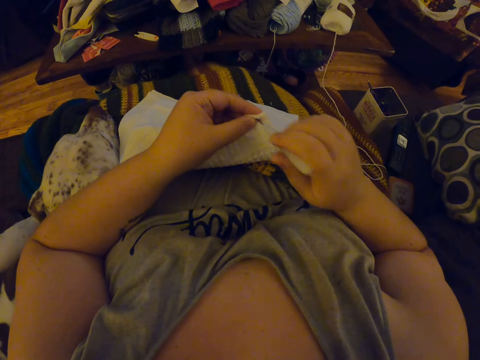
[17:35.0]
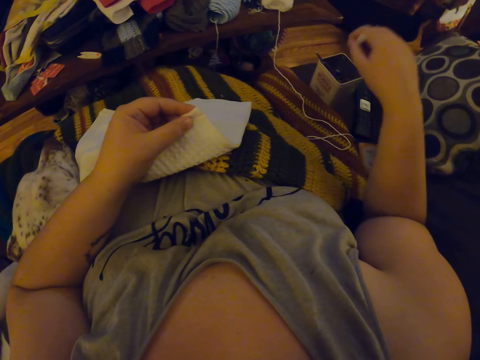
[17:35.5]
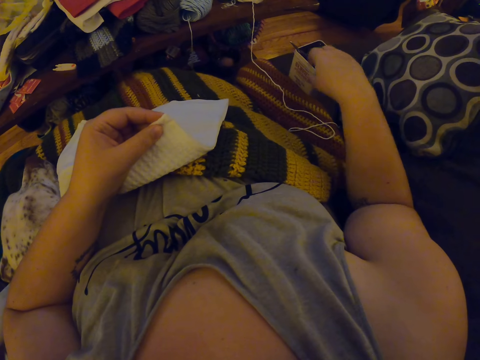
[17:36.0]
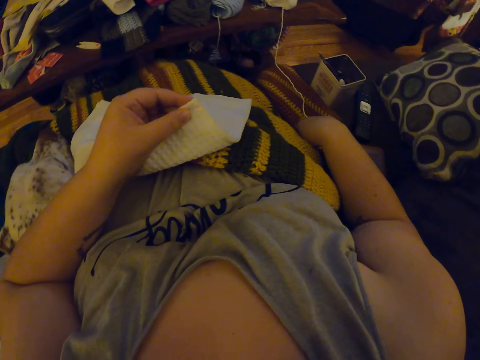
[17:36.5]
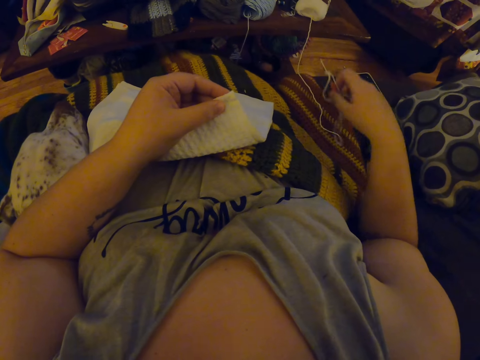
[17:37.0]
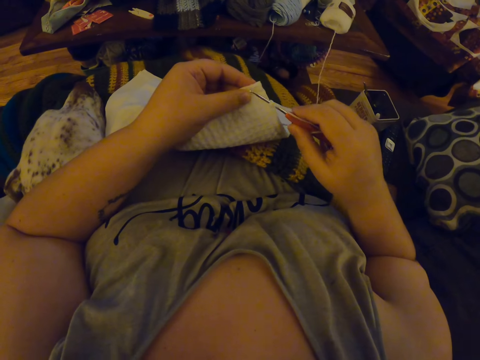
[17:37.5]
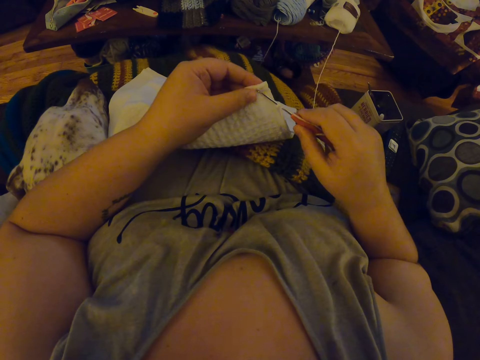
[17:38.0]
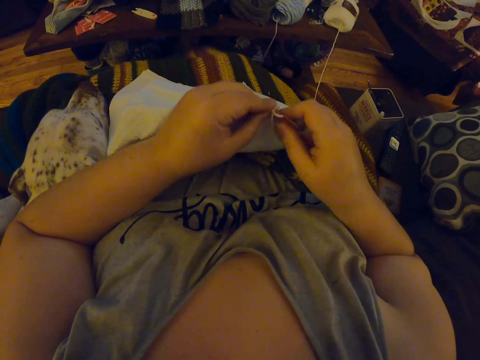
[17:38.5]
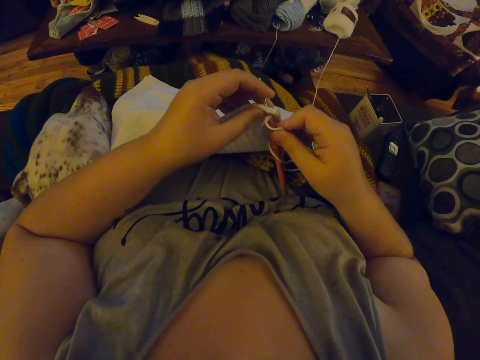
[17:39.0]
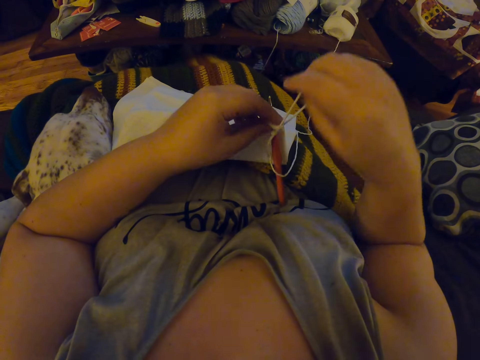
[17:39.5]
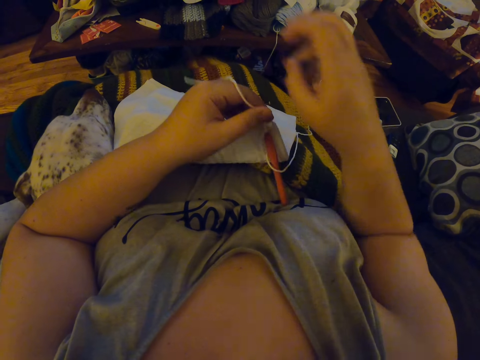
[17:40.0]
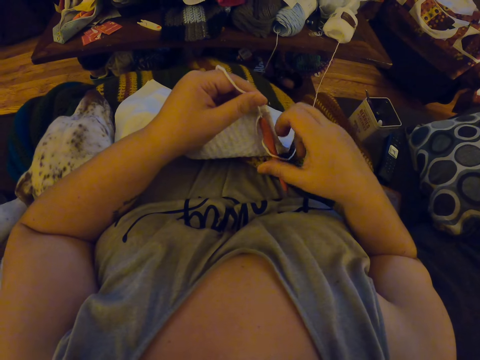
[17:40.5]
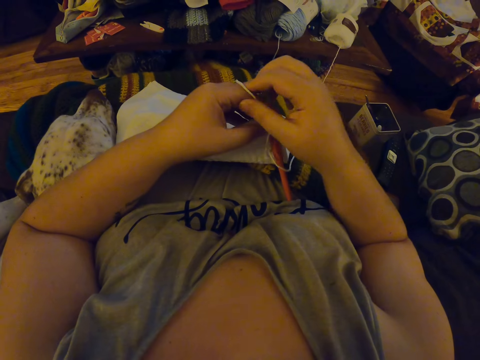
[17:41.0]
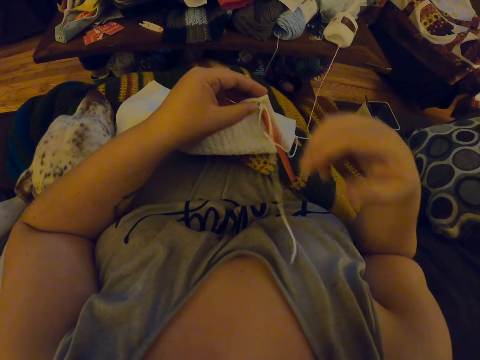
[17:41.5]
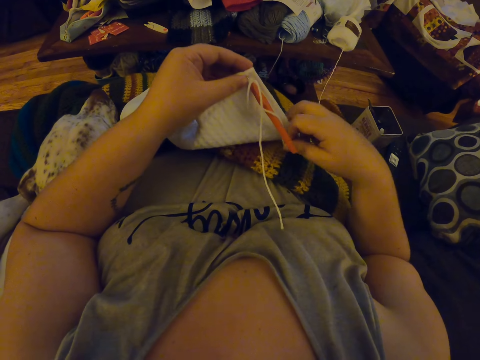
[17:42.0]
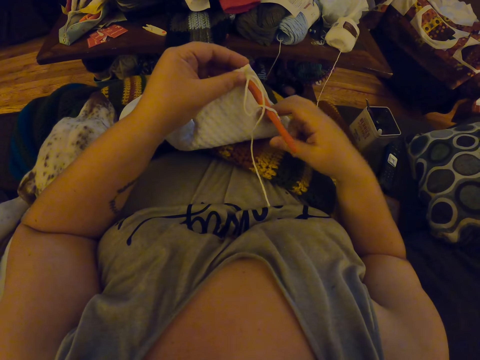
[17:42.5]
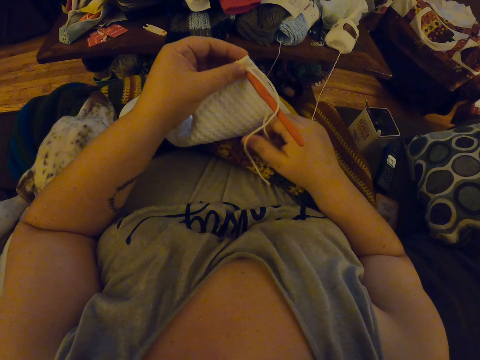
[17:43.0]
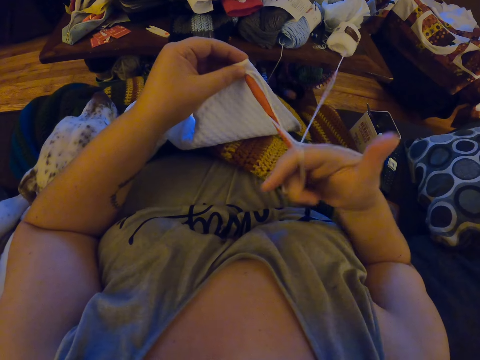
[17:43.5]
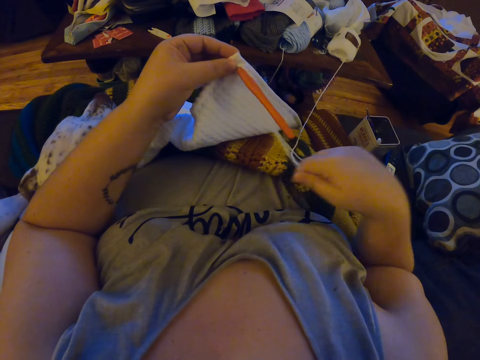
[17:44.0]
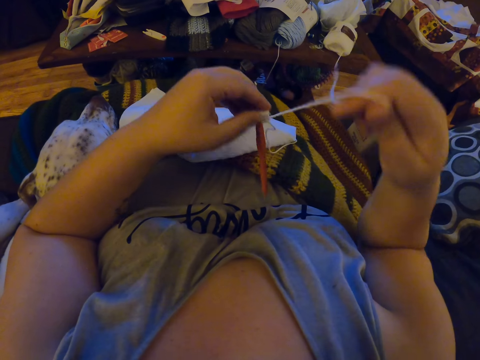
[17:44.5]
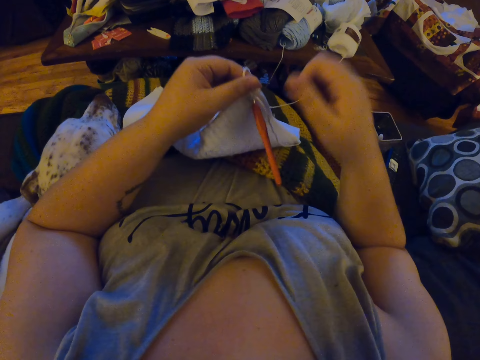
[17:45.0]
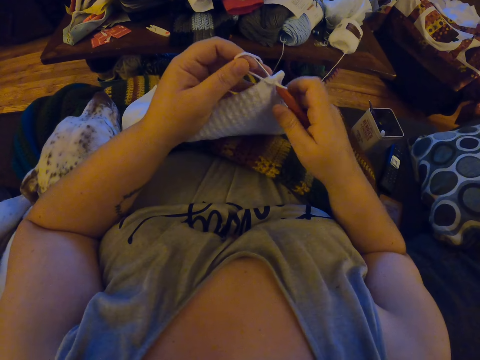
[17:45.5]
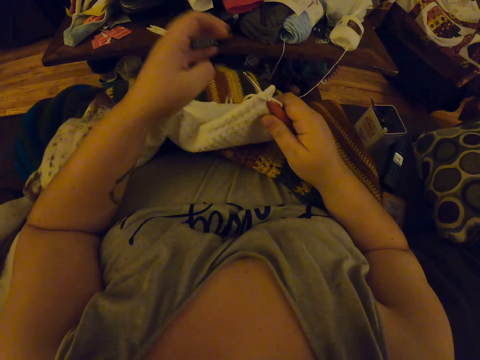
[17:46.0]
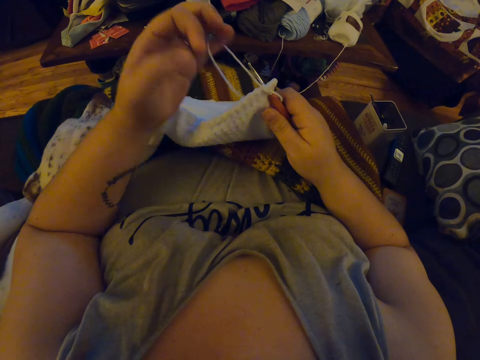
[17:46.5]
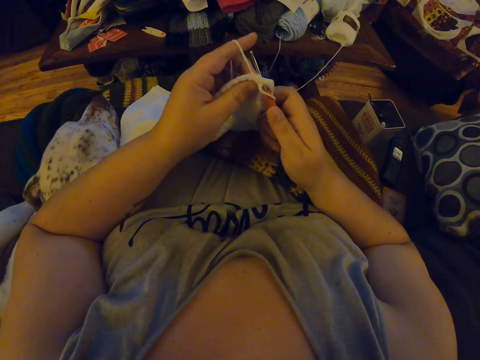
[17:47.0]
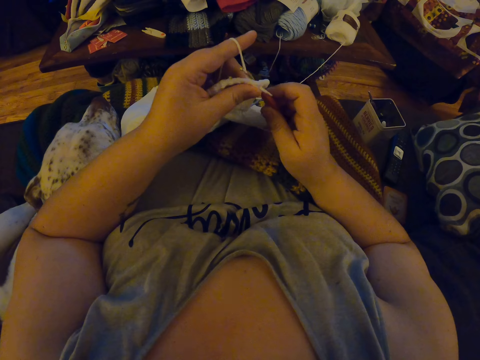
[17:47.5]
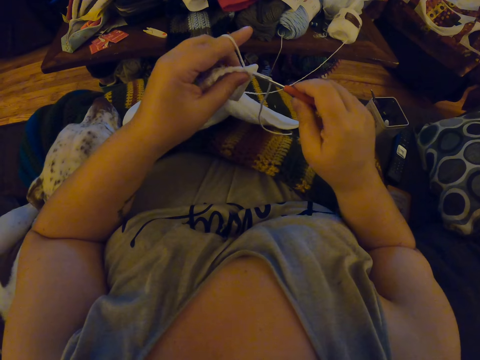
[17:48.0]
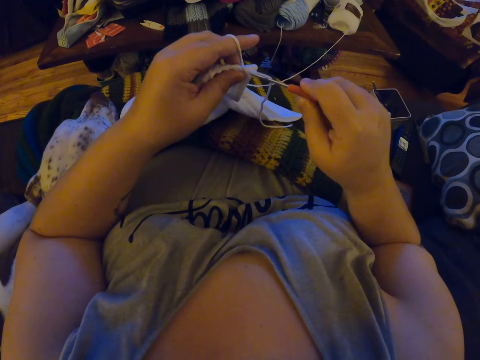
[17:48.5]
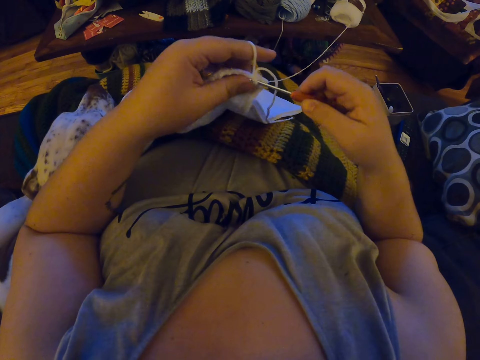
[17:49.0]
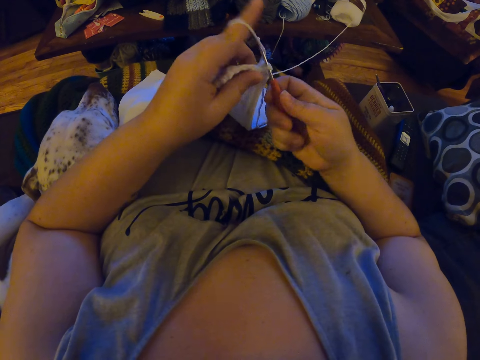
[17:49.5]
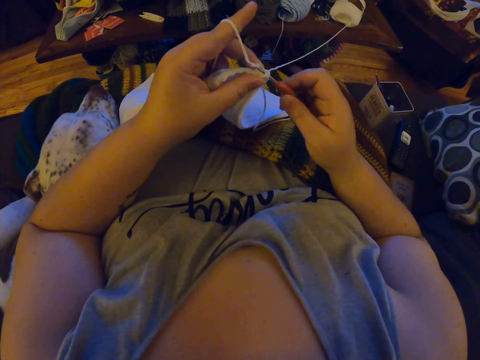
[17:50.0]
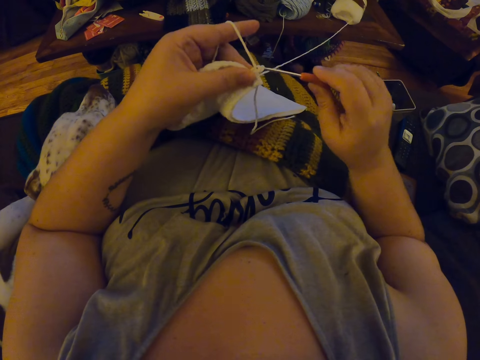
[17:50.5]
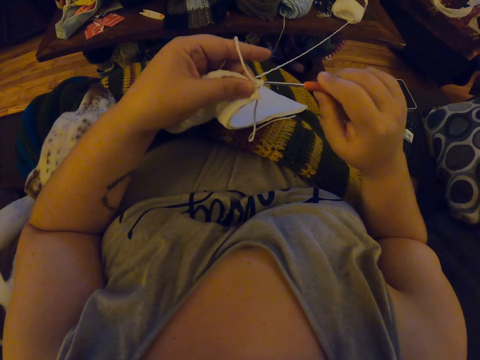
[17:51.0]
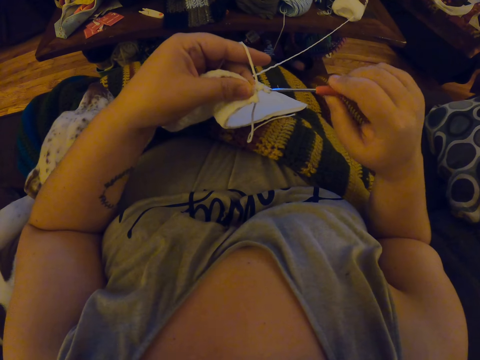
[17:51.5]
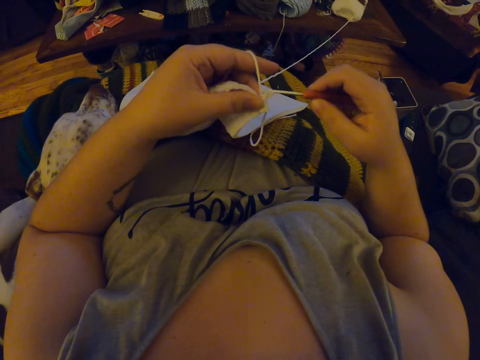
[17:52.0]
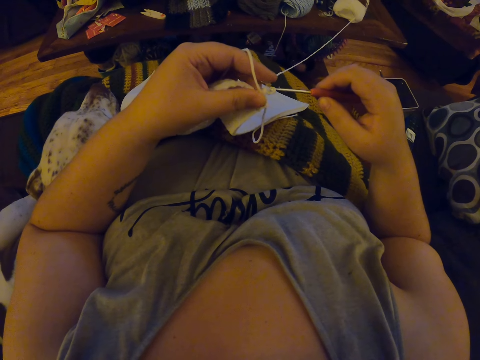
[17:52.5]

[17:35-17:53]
The camera wearer drops the pin into the small container with her right hand. She picks the crochet hook from her side. She inserts the crochet hook into the hole of thread in the fabric. She arranges the thread around the crochet hook with her right hand. She crochets the yarn with the crochet hook in her right hand.

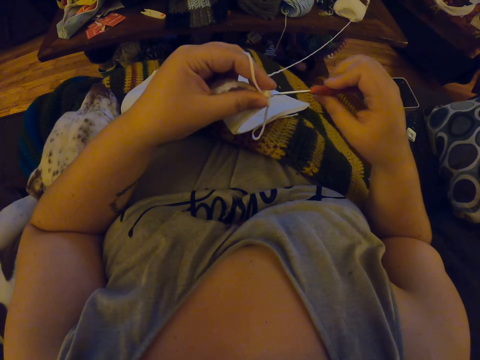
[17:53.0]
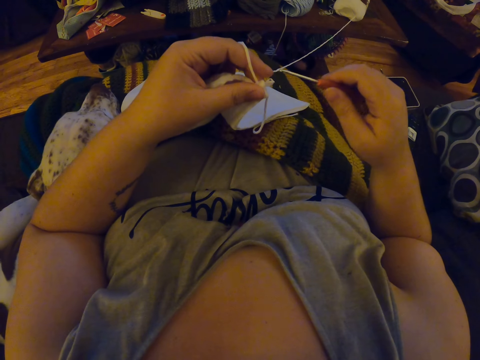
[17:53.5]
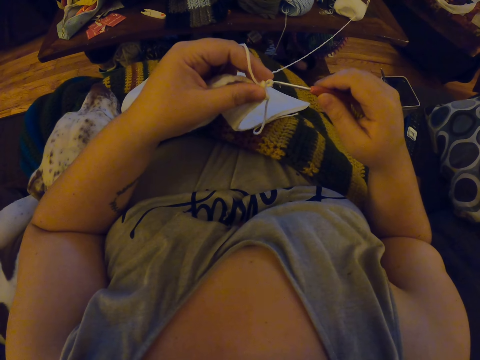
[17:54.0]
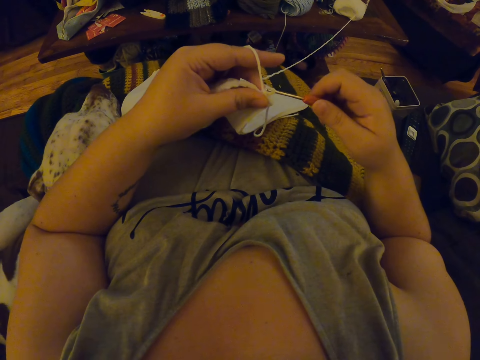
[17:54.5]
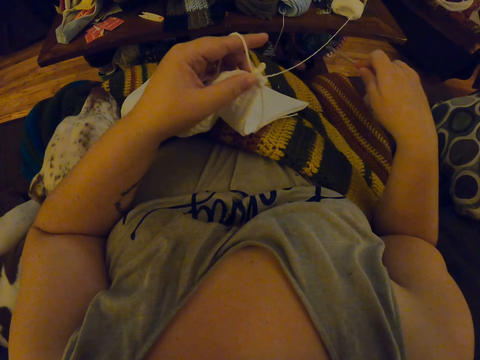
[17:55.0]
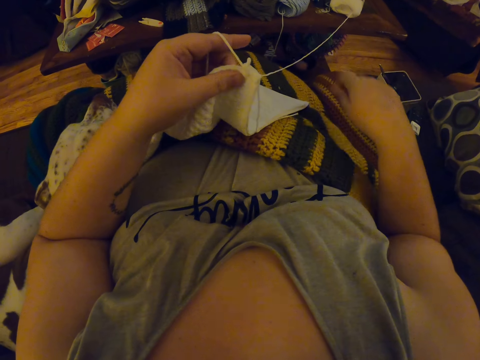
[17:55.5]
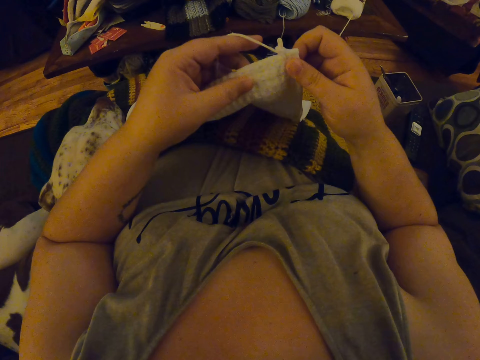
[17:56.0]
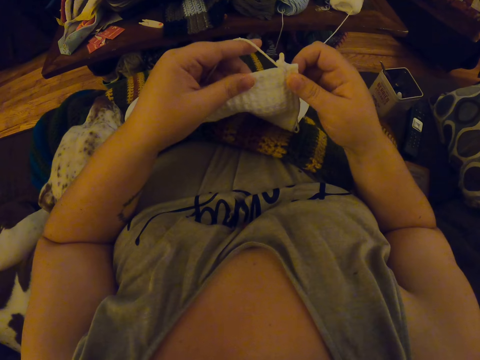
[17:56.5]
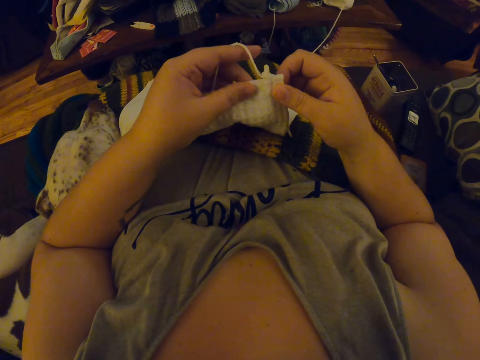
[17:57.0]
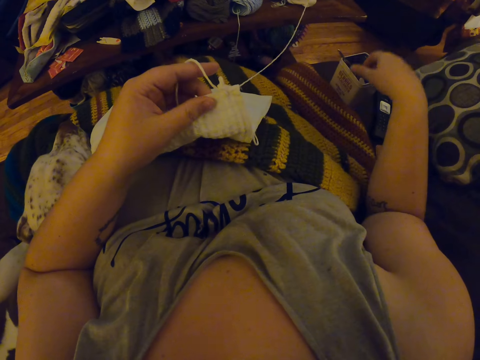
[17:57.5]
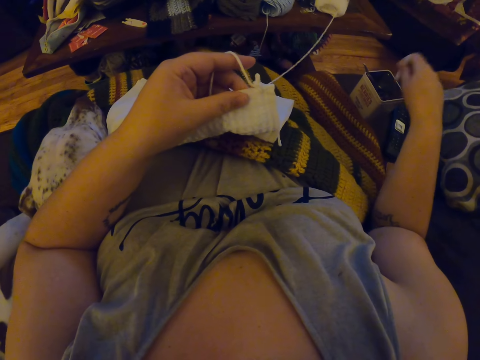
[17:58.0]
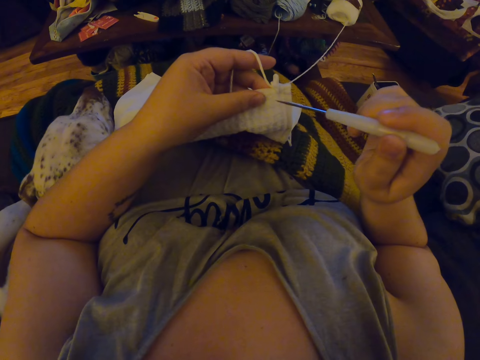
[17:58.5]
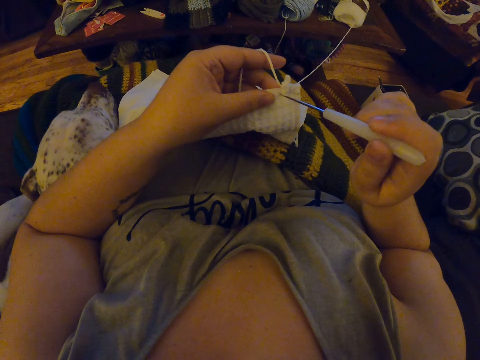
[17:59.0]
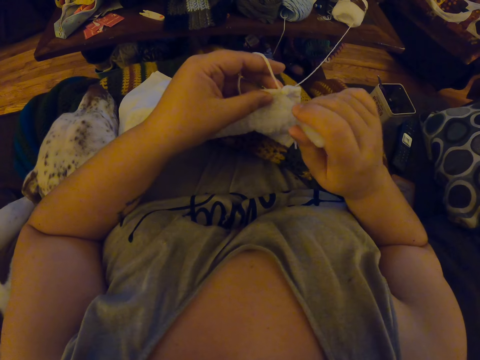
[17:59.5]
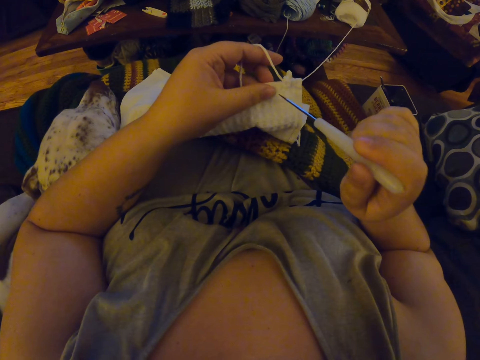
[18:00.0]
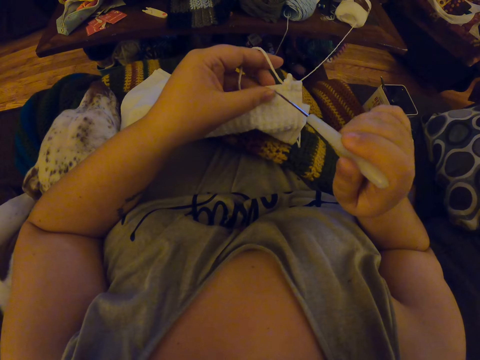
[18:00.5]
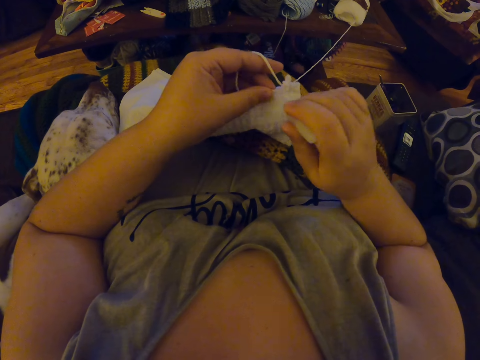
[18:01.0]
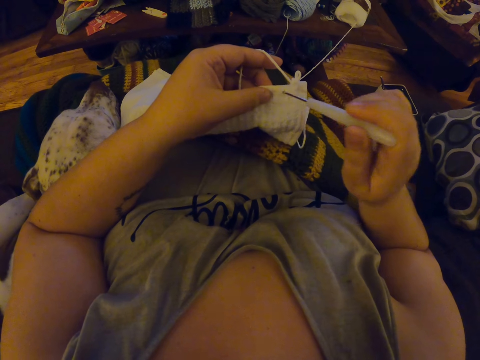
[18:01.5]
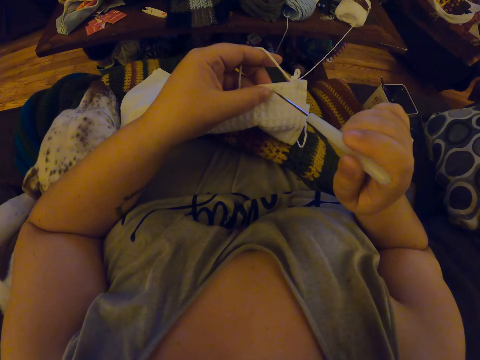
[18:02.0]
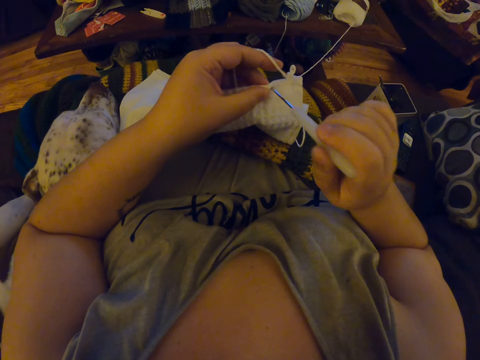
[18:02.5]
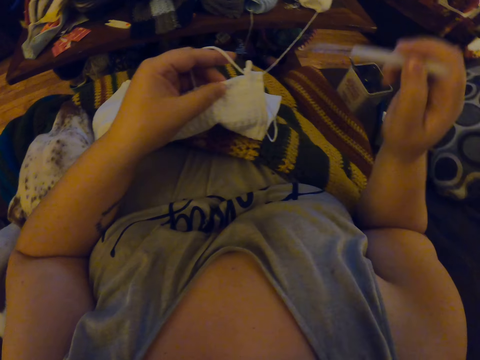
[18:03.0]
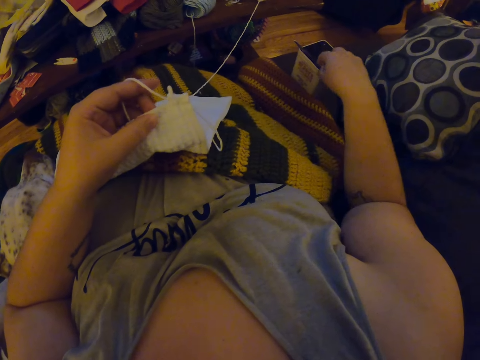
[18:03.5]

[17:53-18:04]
The camera wearer drops the crochet hook by her side. She smoothens the fabric with both hands. She picks the pin from the small container with her right hand. She stitches the piece of cloth. She punctures a hole in the fabric with the pin in her right hand. She drops the pin into the small container with her right hand.
